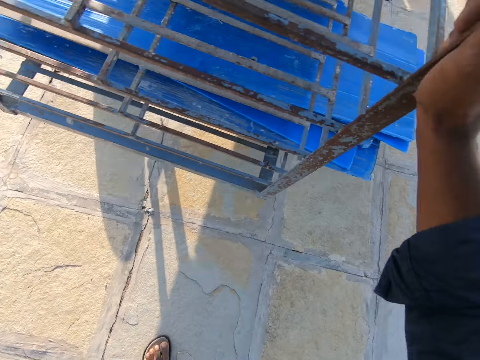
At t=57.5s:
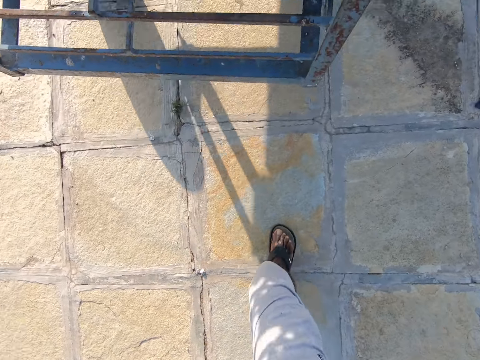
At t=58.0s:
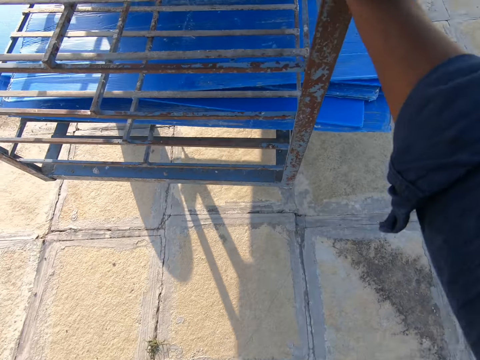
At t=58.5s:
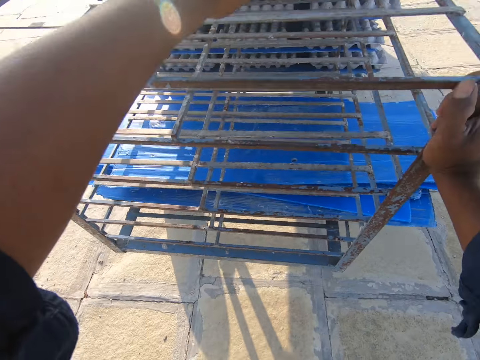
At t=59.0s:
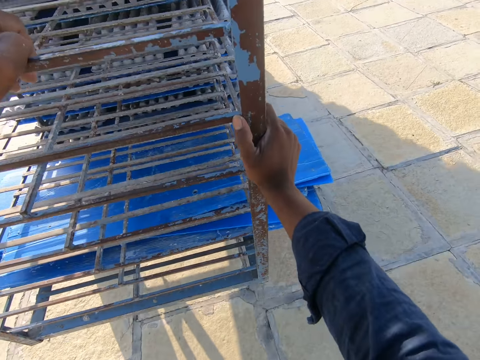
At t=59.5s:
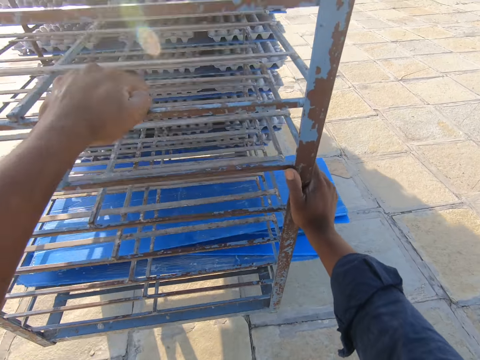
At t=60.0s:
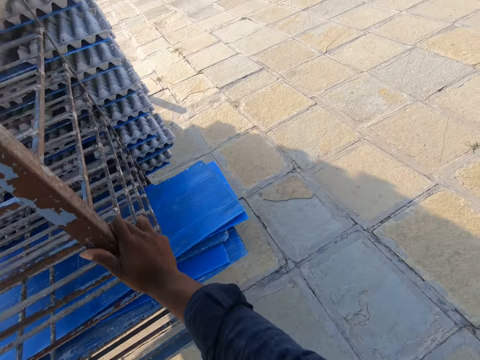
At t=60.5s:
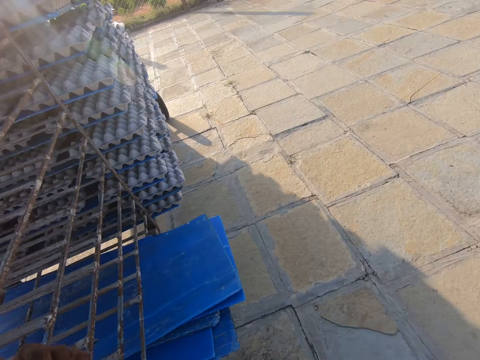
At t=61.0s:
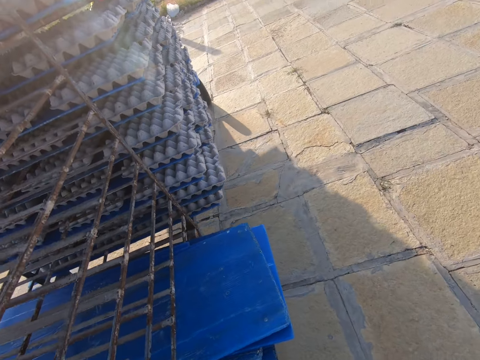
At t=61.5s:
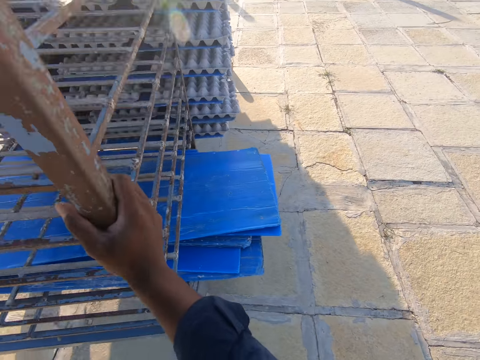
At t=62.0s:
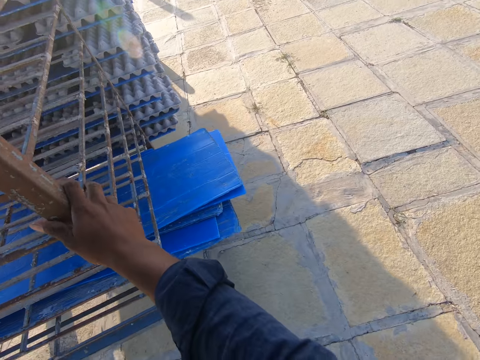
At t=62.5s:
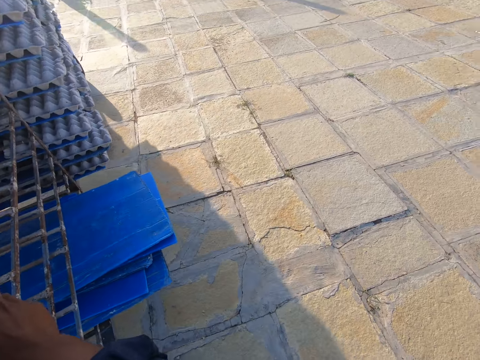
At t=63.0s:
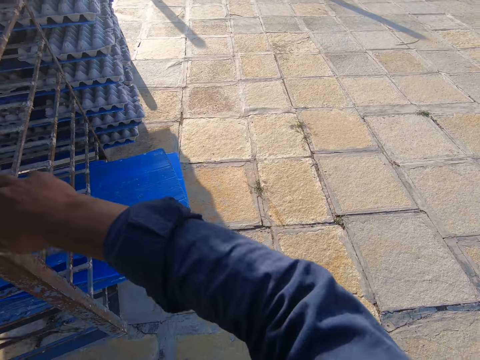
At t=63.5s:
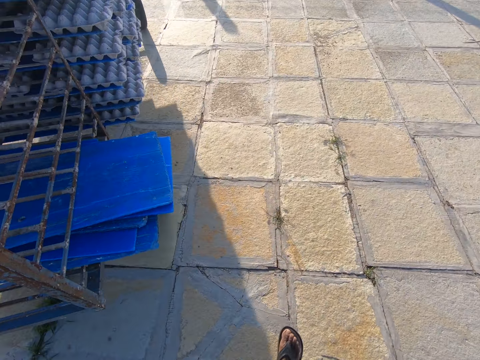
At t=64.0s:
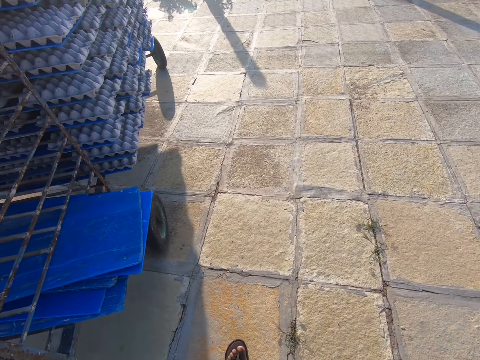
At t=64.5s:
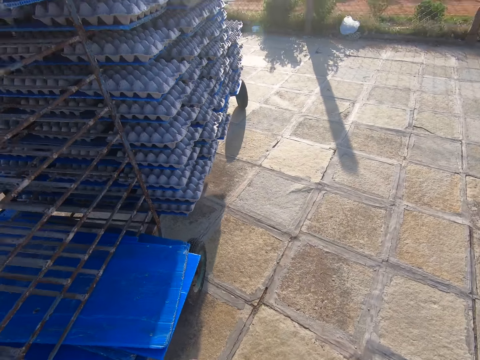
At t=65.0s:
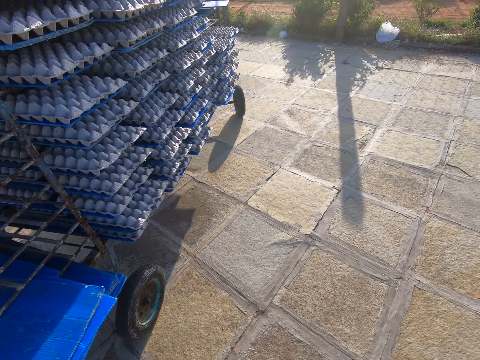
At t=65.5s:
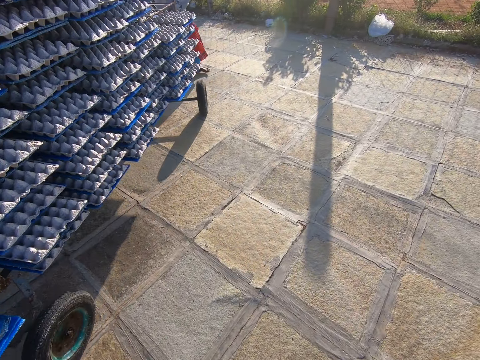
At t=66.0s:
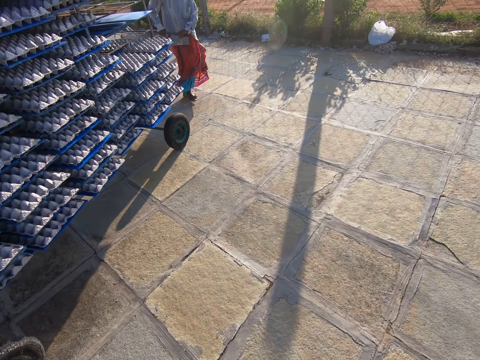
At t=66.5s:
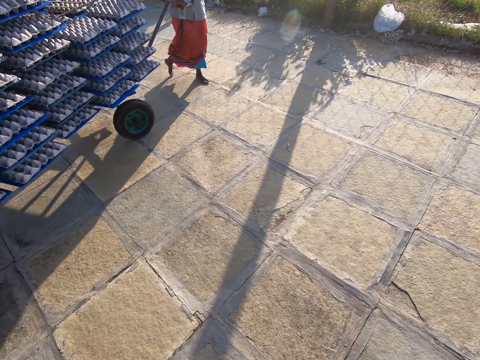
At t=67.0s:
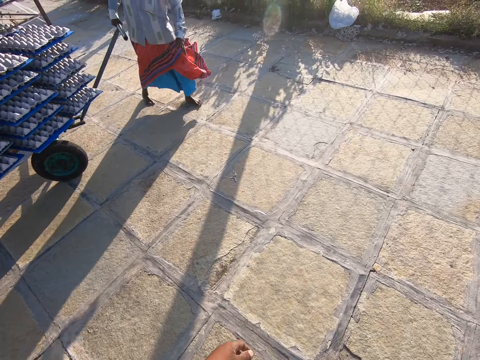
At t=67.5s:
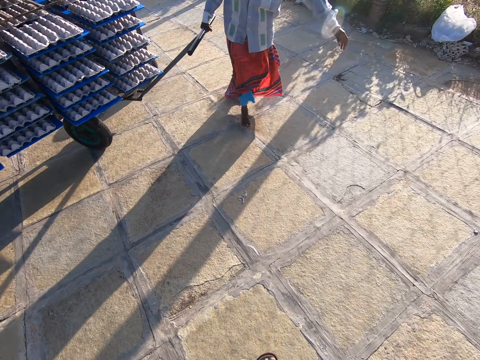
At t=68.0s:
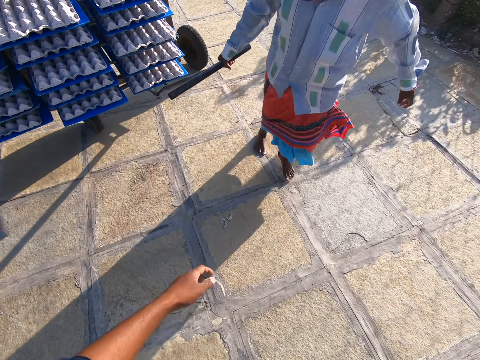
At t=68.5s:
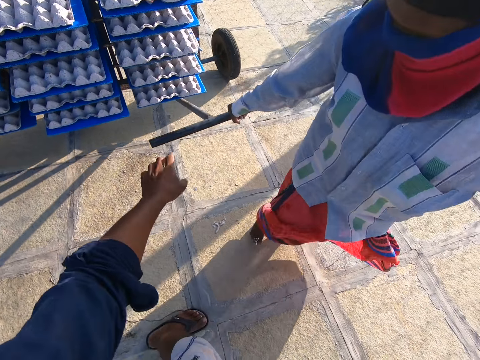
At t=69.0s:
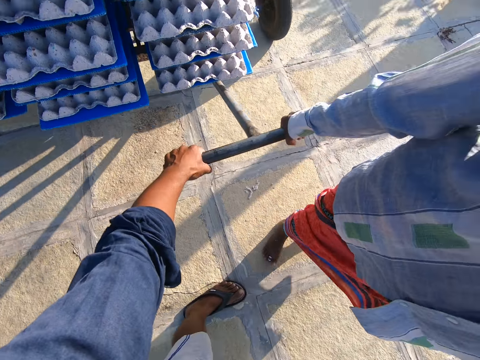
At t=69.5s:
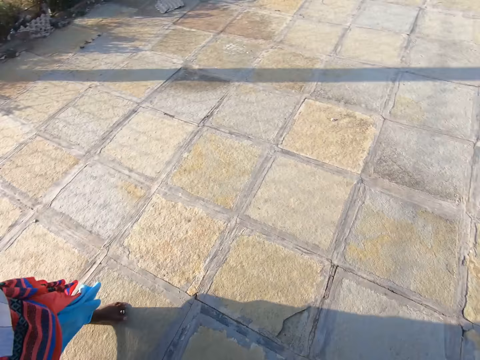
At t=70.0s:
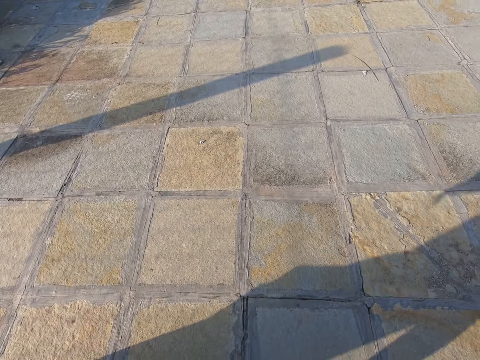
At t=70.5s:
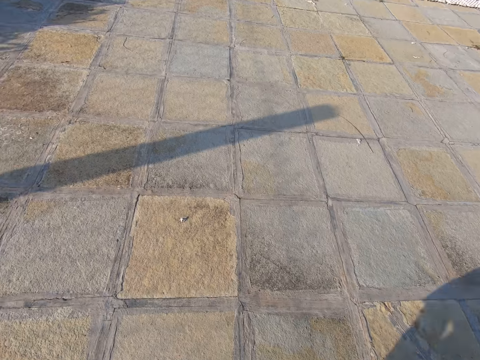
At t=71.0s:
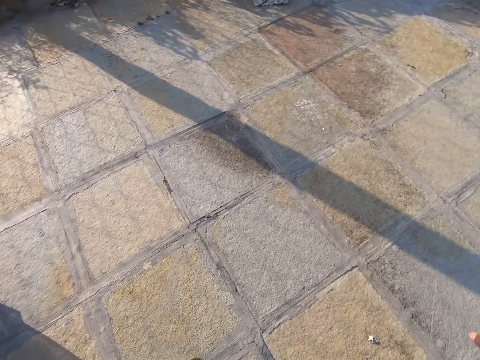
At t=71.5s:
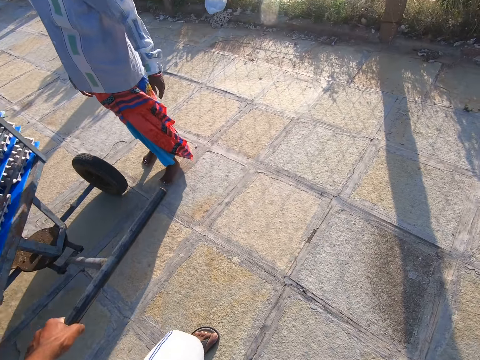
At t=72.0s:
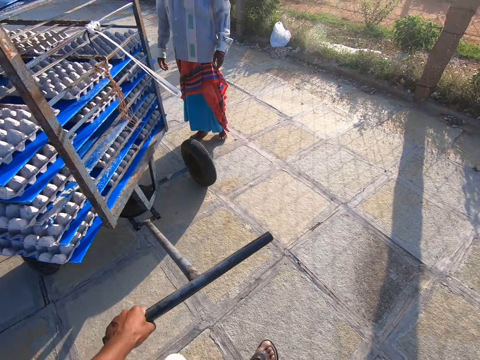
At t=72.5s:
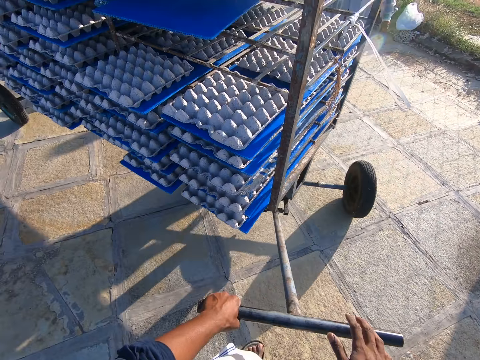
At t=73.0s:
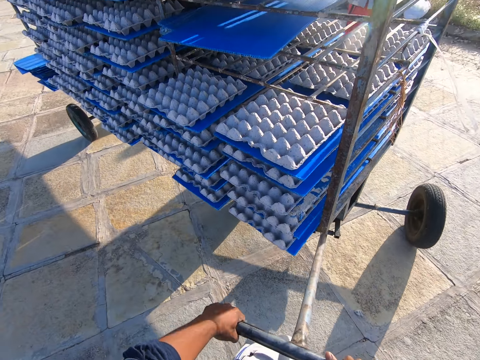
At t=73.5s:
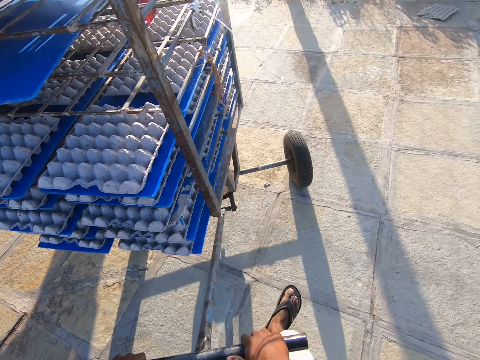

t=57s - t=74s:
A man converses to the camera wearer. The camera wearer converses with the man. The man pulls the rack or trolley full of egg trays with his right hand towards another direction. The camera wearer collects the rack handle from the man. They pull the trolley with the man. The man stands behind.

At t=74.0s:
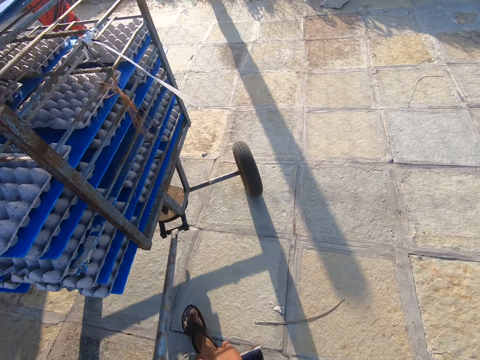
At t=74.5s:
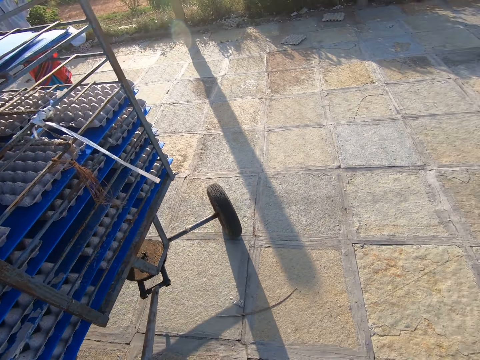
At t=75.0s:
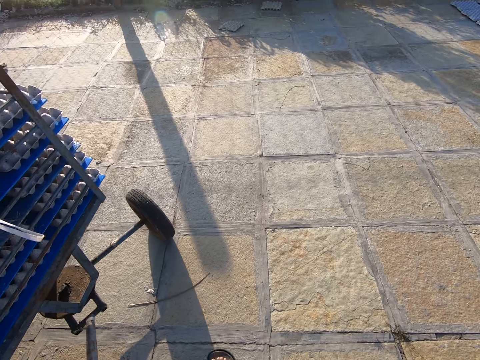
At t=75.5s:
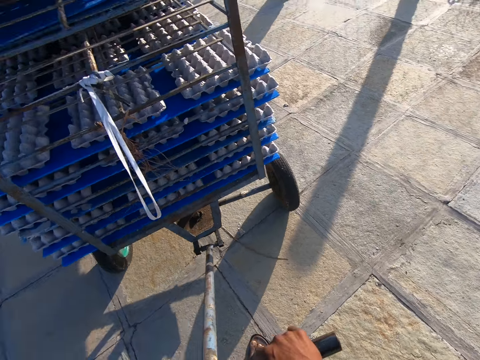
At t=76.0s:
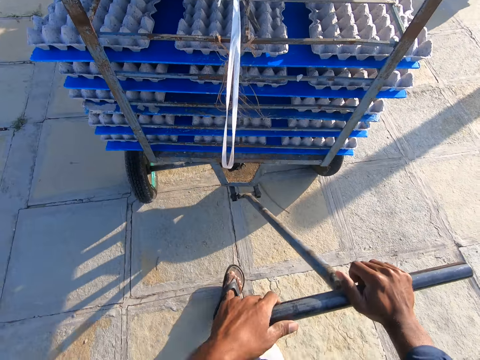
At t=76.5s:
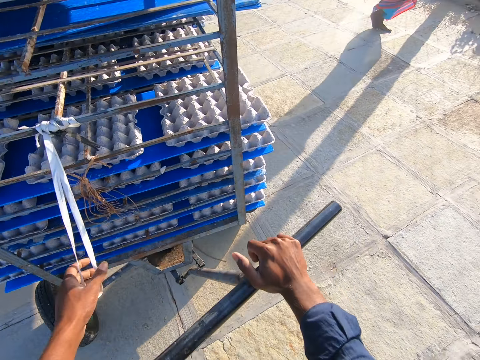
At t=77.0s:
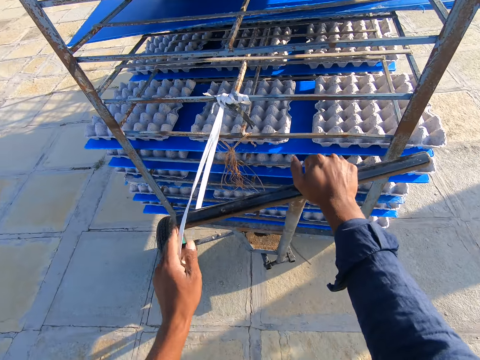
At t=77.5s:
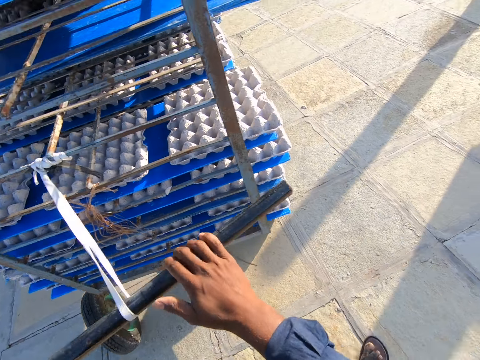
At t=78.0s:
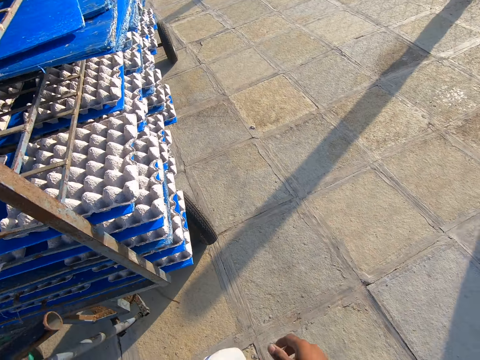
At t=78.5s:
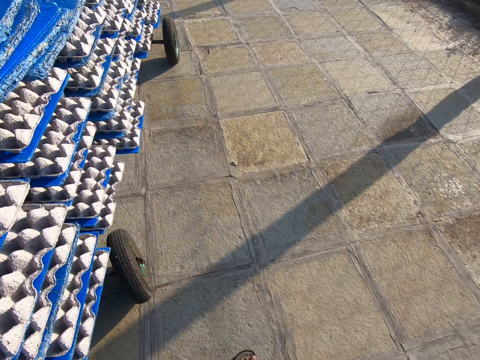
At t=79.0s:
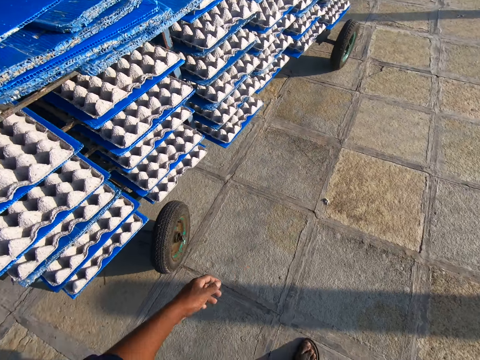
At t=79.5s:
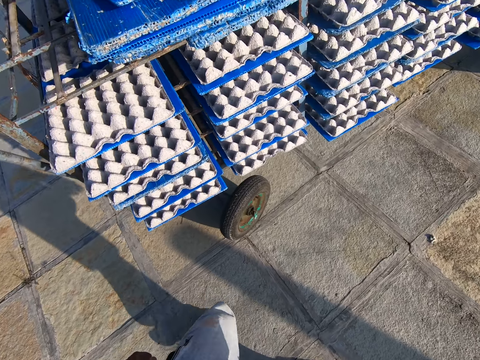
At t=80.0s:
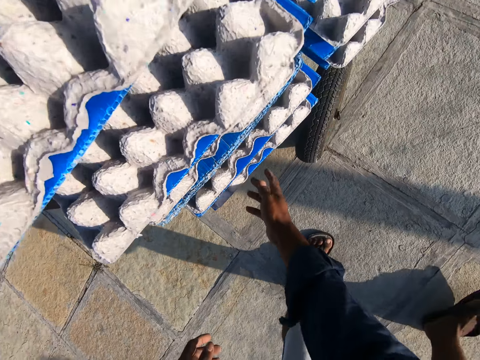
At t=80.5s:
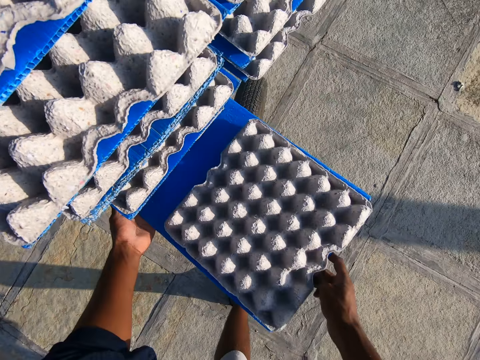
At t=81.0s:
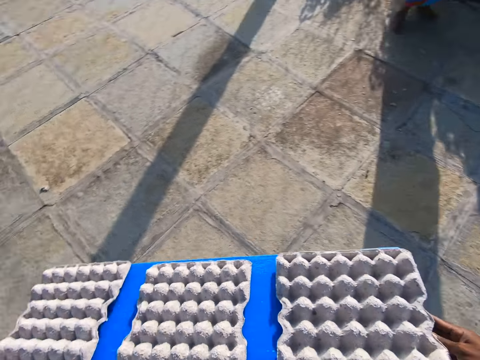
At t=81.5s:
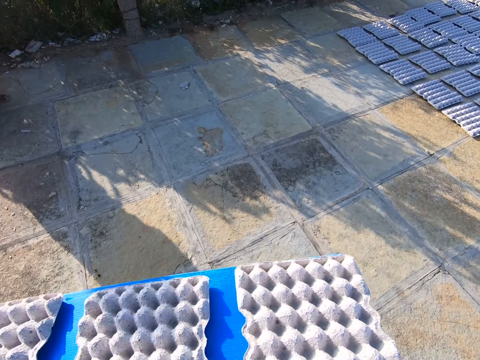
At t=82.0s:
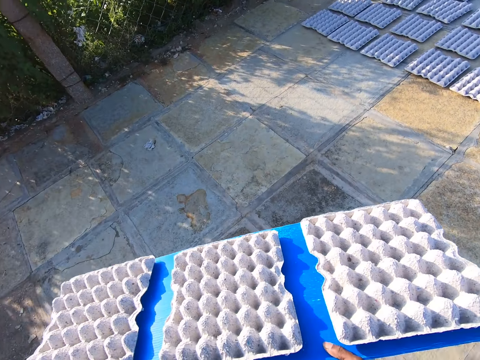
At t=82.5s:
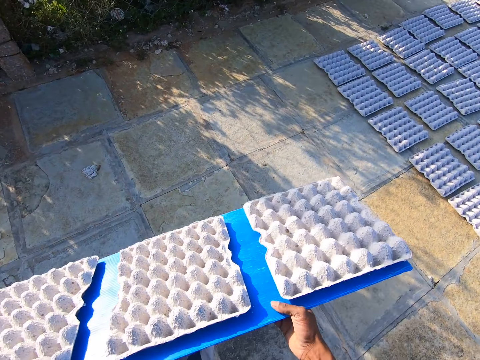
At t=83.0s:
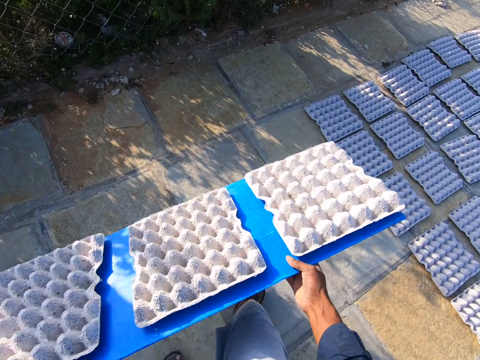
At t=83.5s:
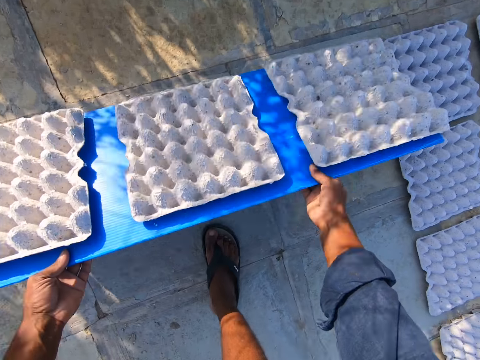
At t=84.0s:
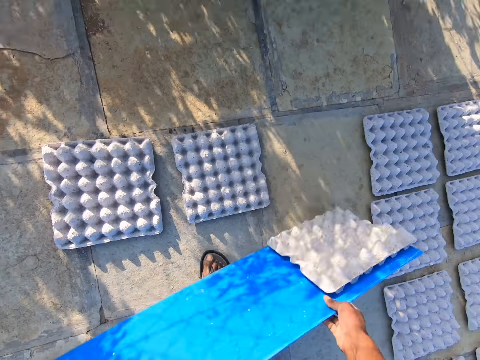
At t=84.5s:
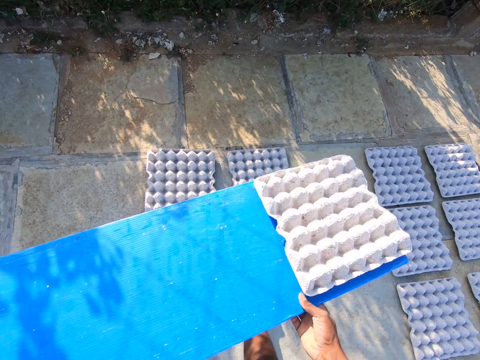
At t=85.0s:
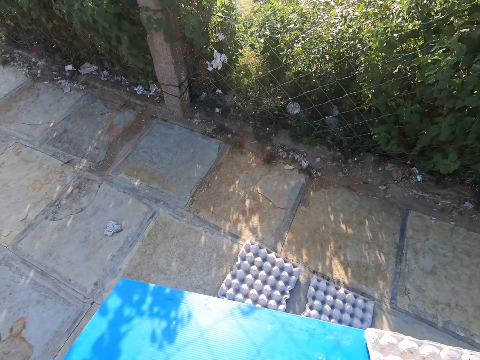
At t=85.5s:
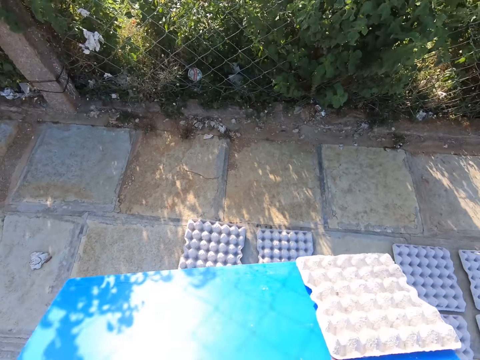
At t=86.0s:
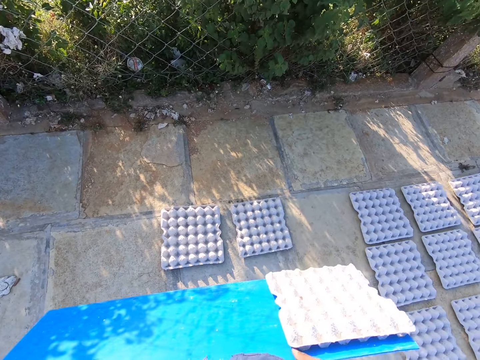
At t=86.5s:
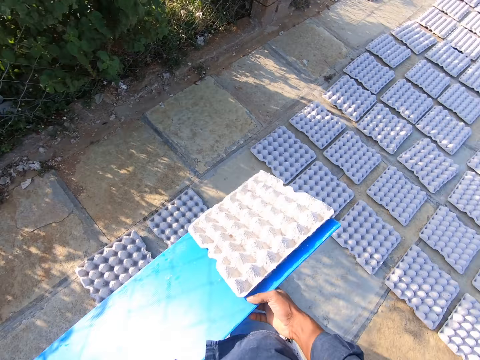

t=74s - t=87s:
The camera wearer stops the trolley or rack on the ground. He touches a rope on the rack with his left hand. He hooks the trolley handle. He walks along the trolley. He picks crates in a carrier board from the trolley. He carries a plastic tray with some egg trays on it from the rack with both hands. He drops the egg trays on the plastic tray on the floor with both hands.
